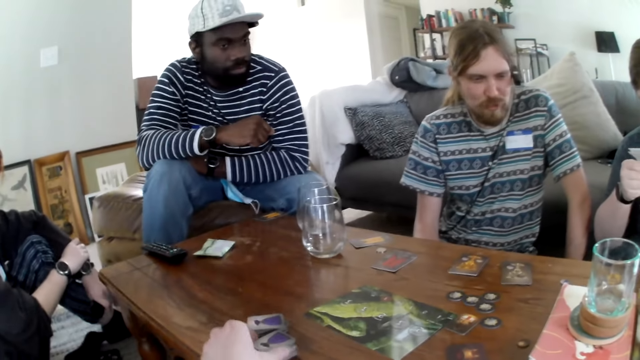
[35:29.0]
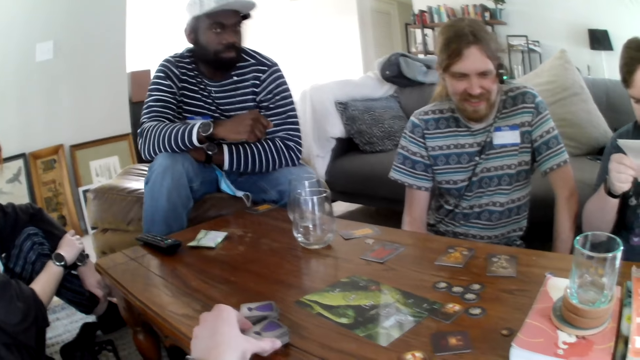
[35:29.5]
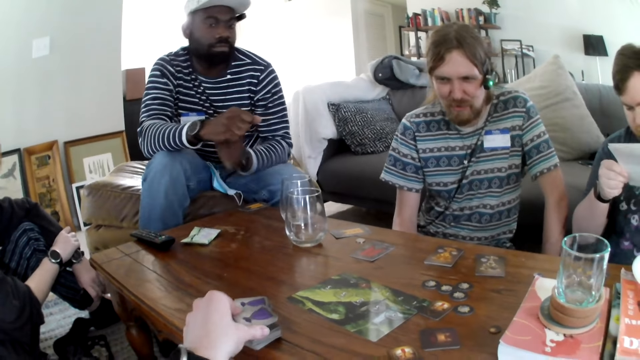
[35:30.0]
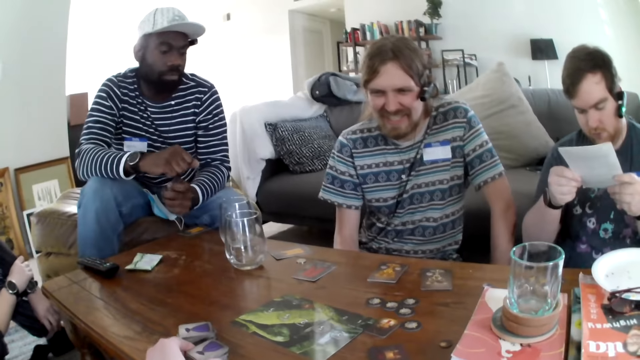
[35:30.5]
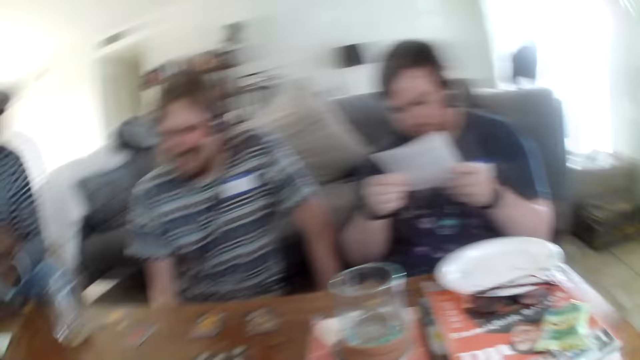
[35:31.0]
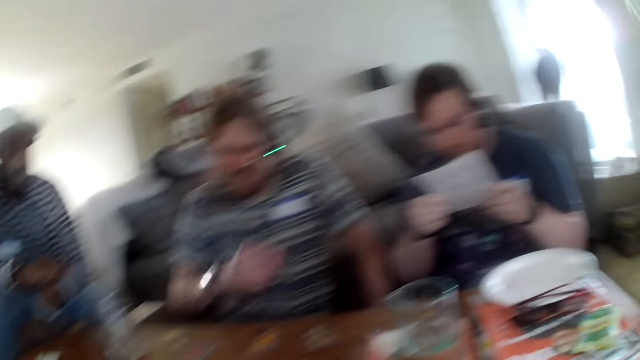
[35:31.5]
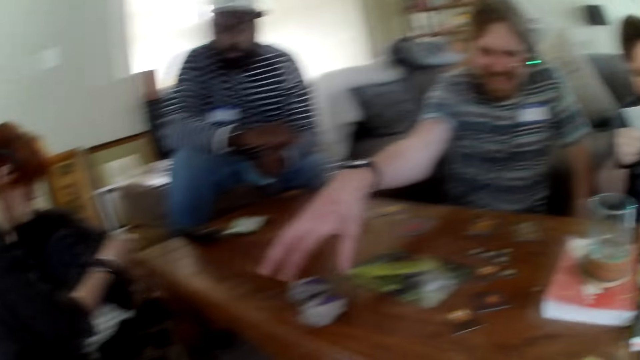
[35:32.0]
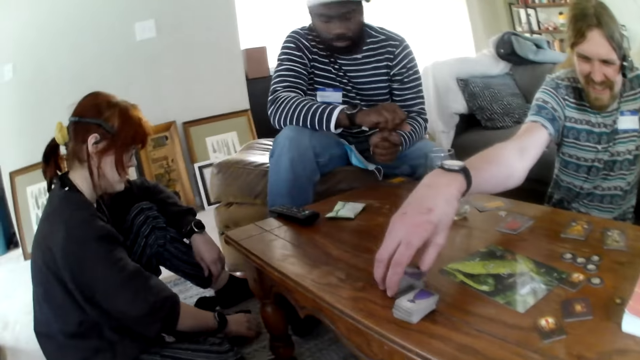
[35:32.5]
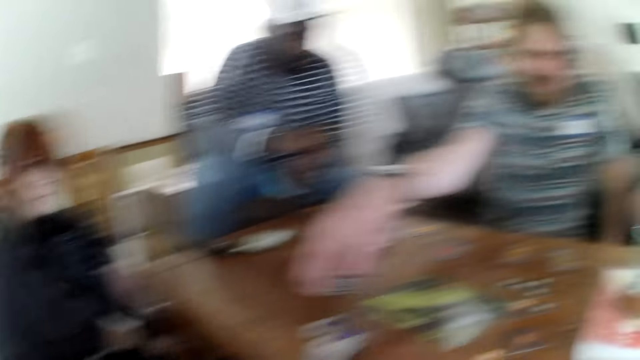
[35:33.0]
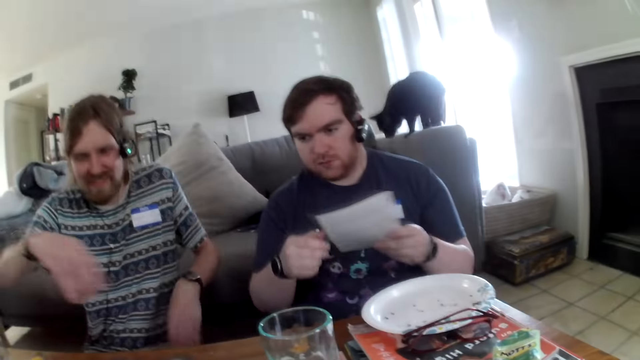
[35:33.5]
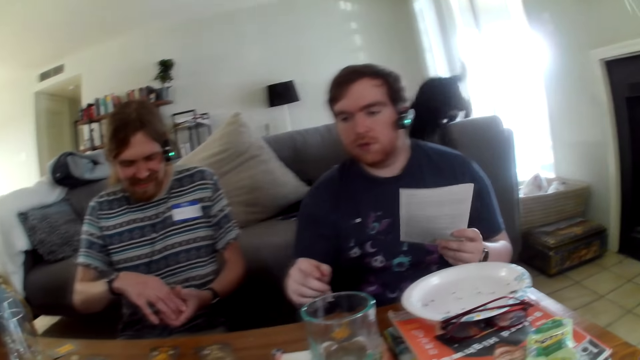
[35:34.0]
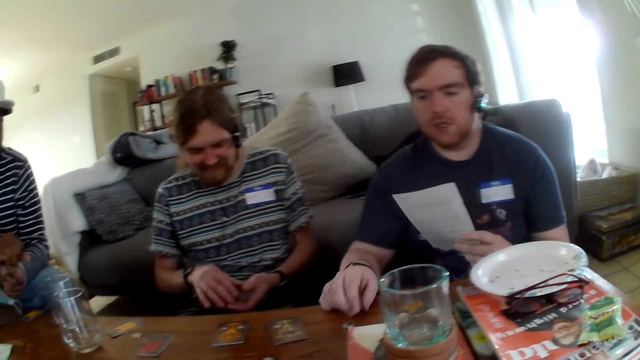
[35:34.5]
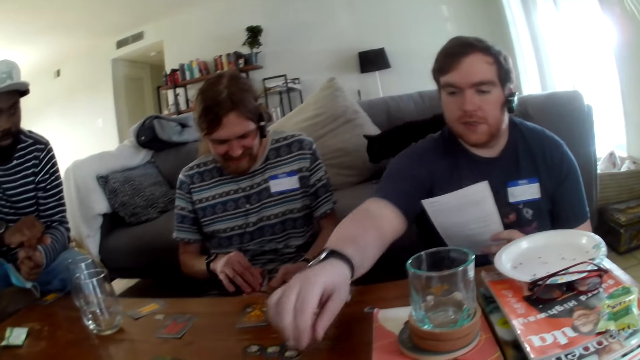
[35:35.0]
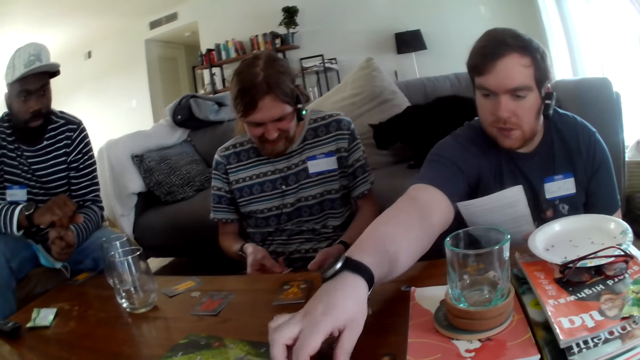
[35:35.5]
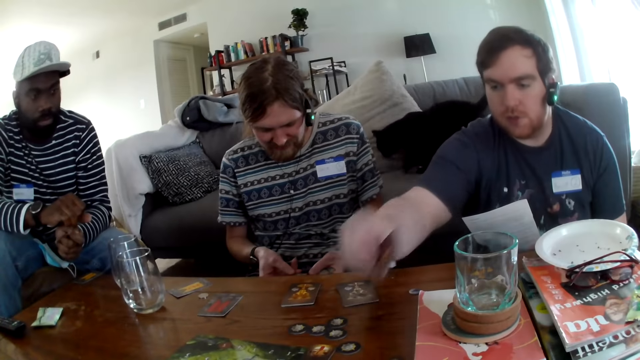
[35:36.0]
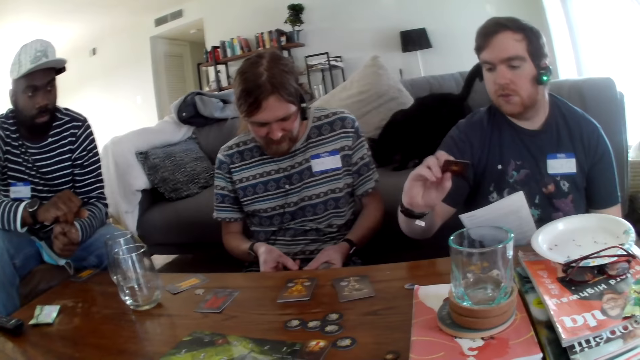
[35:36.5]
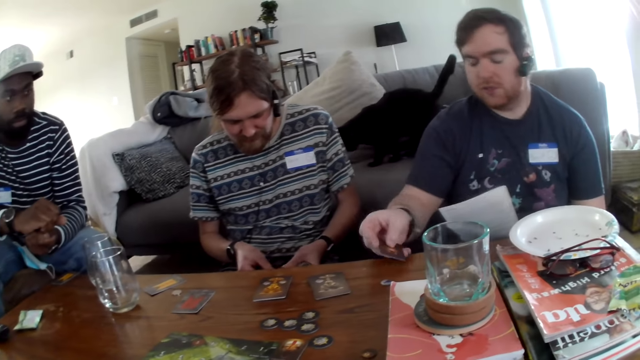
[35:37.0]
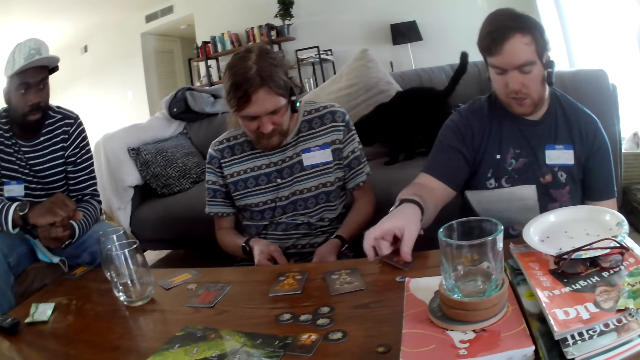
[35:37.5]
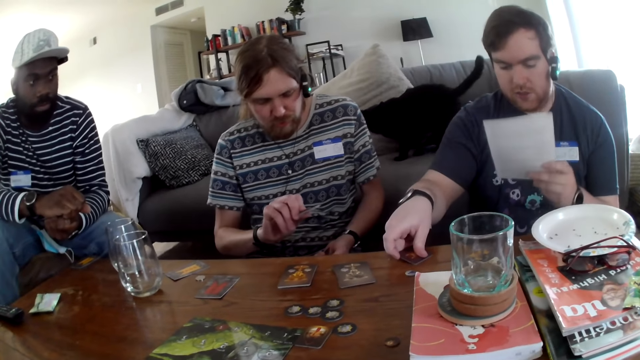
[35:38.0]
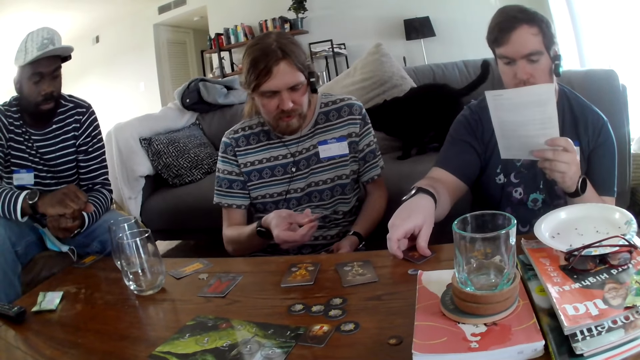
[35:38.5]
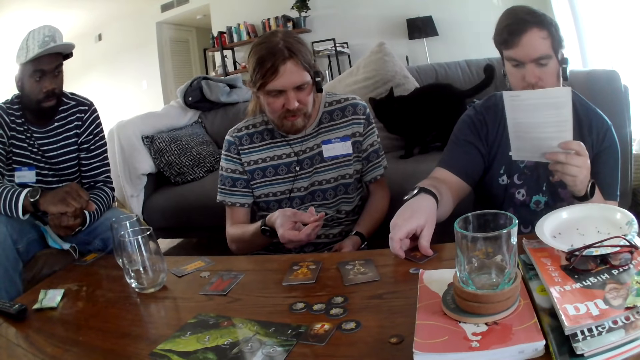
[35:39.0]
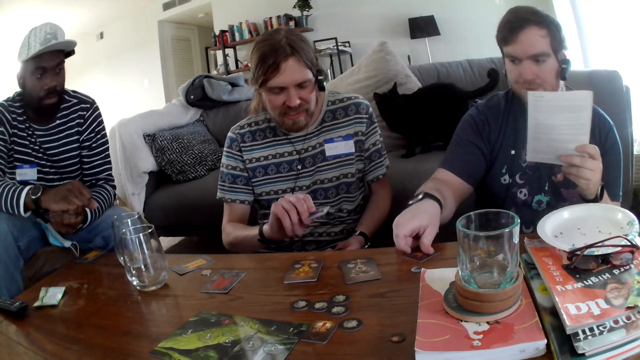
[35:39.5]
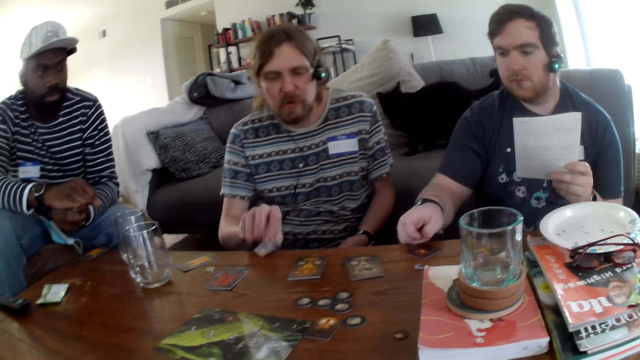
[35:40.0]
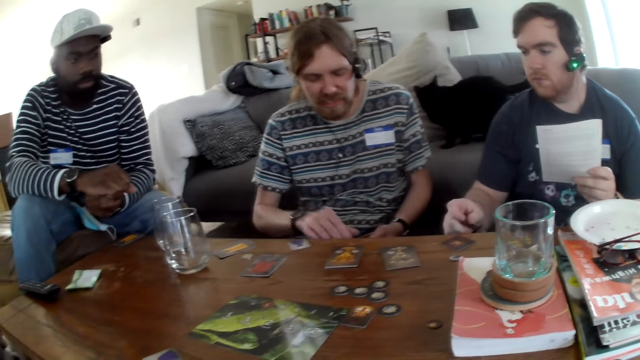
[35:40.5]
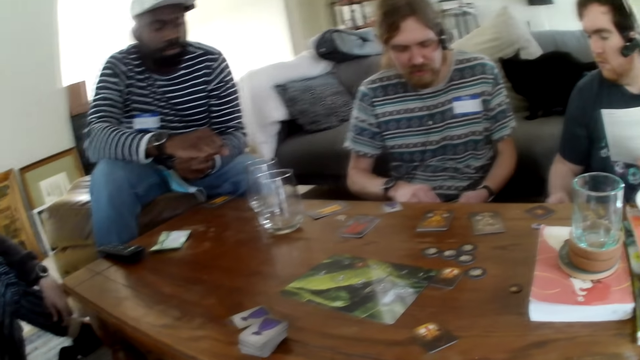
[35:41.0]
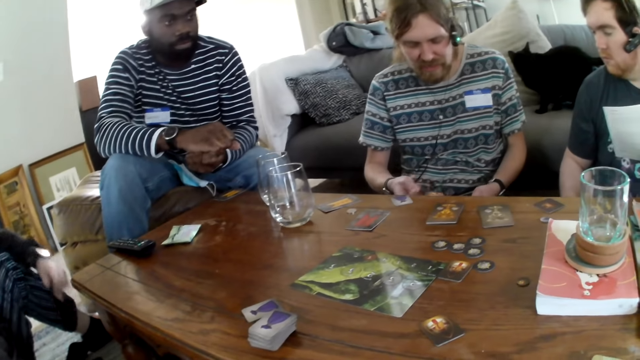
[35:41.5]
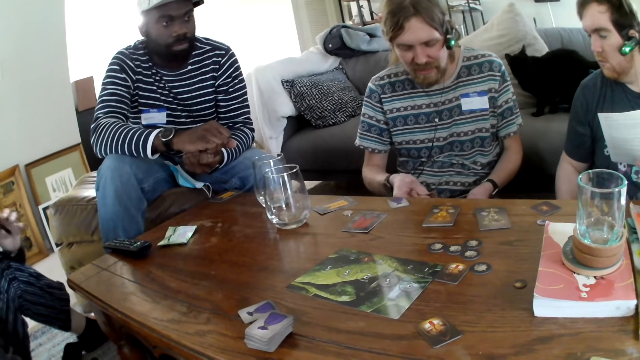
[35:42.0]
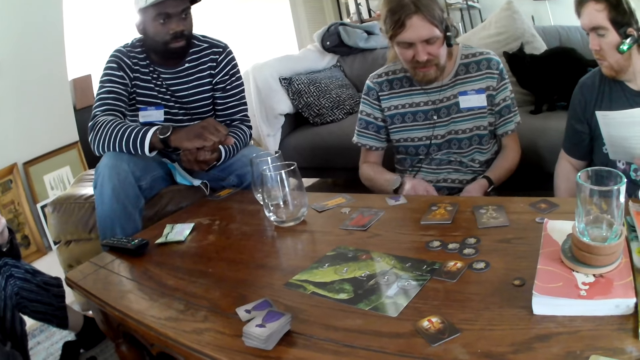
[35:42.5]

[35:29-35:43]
A man talks. The camera wearer talks. The man picks a card from the table. Another man talks. The other man picks the card from the table. The camera wearer talks. The other man puts cards on the table. The other man looks at the book and picks the book. The first man picks cards, talks, and places a card on the table.

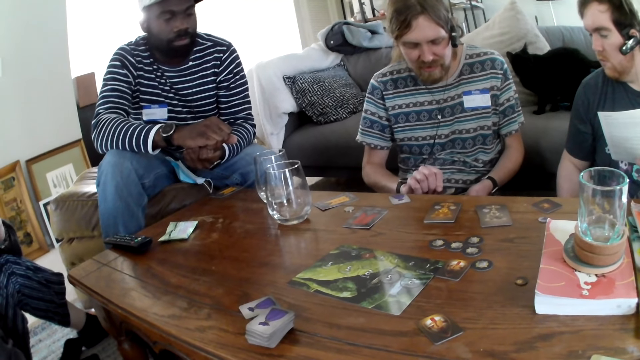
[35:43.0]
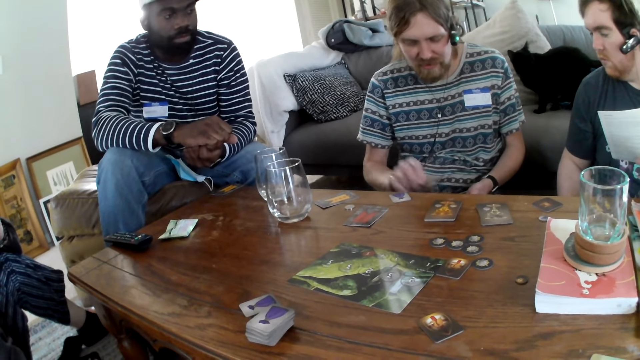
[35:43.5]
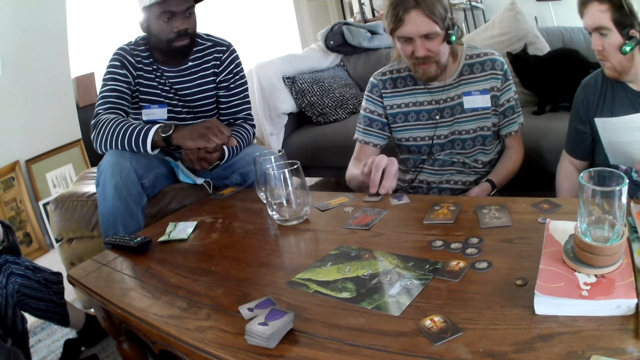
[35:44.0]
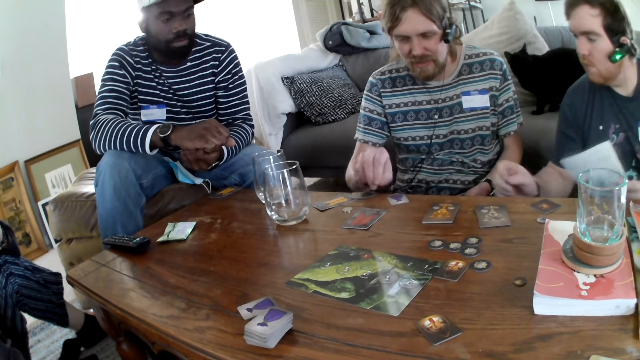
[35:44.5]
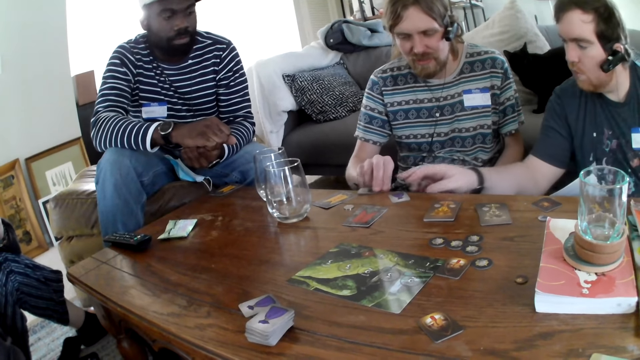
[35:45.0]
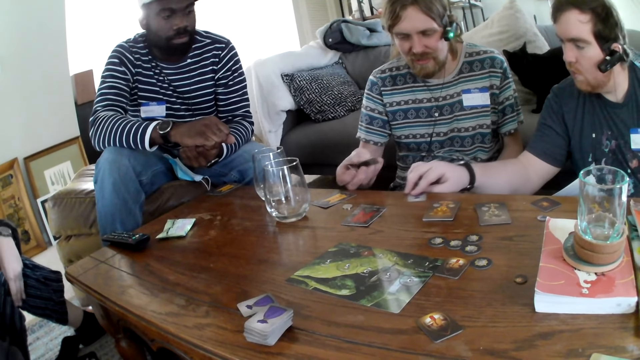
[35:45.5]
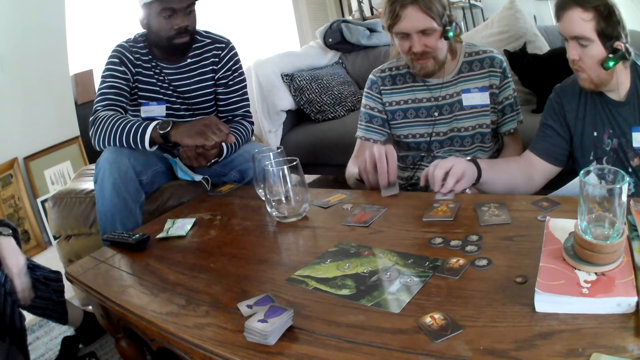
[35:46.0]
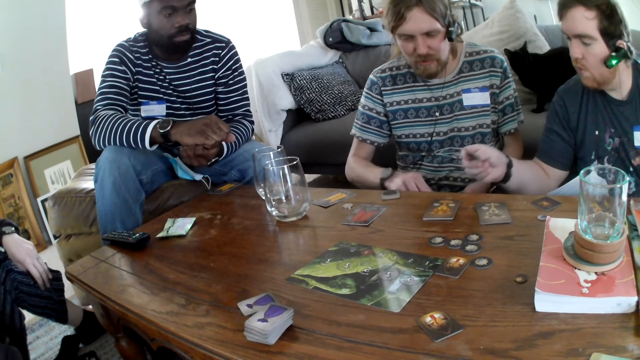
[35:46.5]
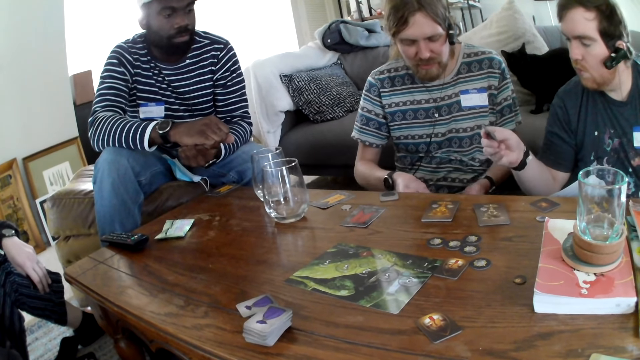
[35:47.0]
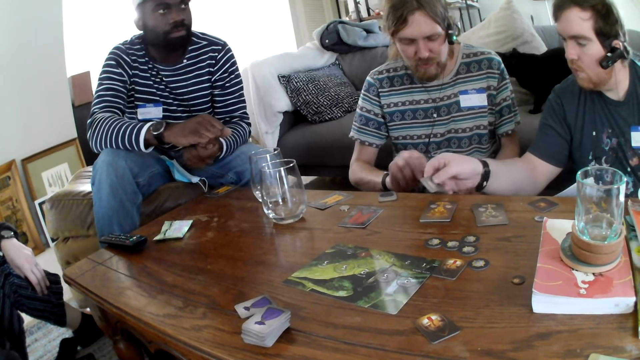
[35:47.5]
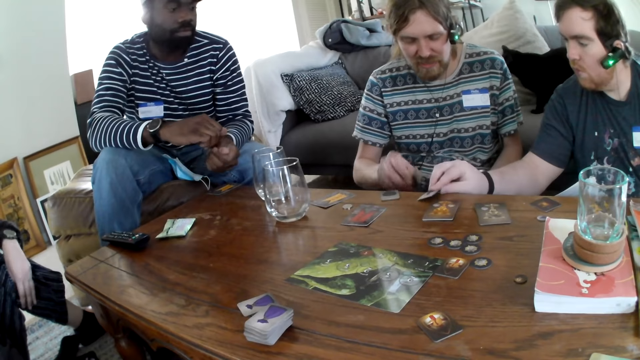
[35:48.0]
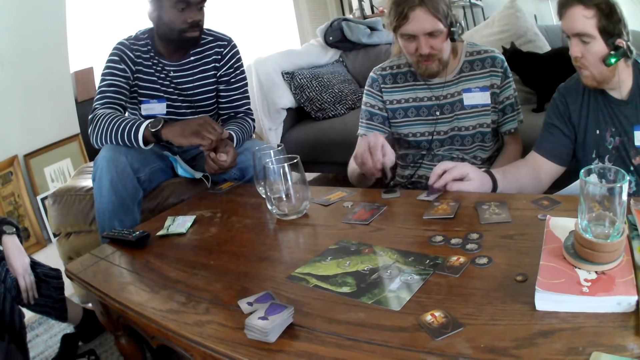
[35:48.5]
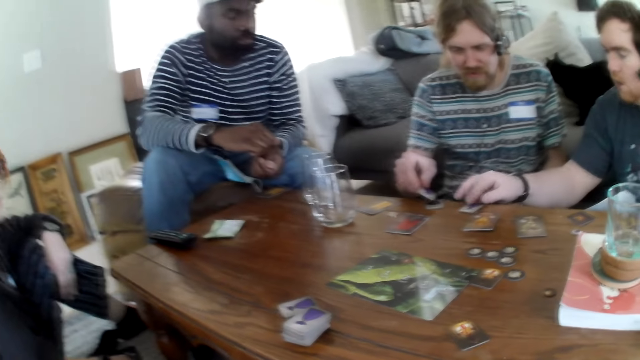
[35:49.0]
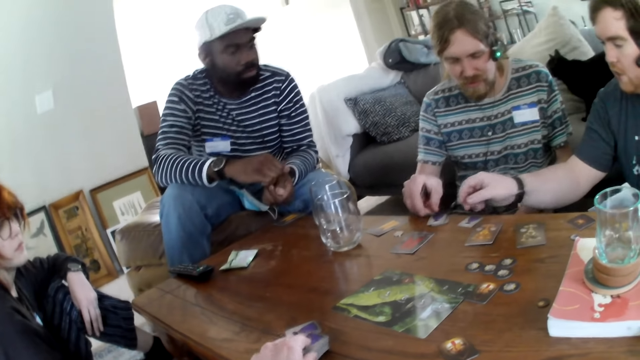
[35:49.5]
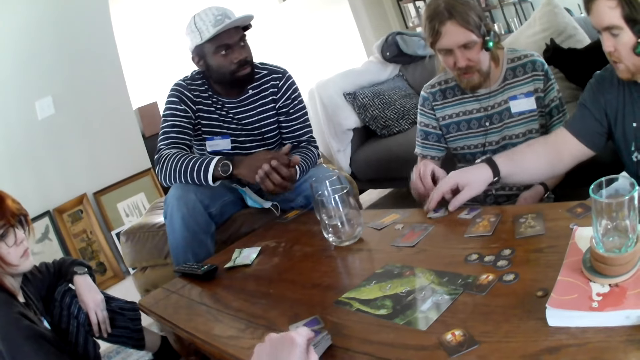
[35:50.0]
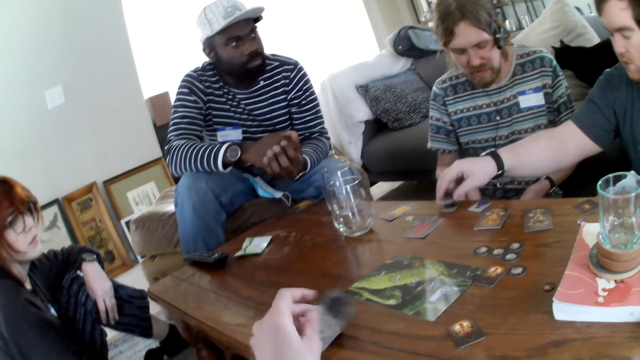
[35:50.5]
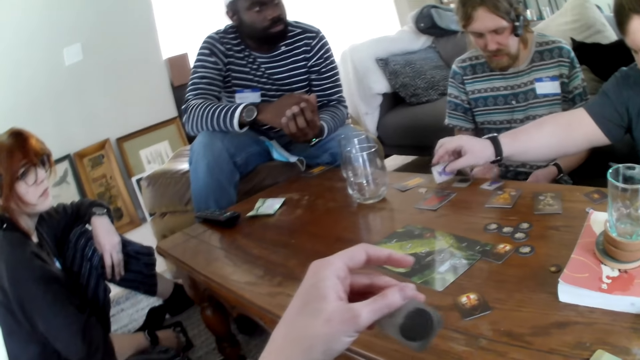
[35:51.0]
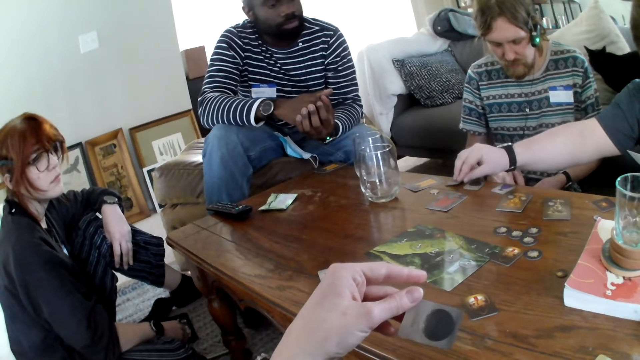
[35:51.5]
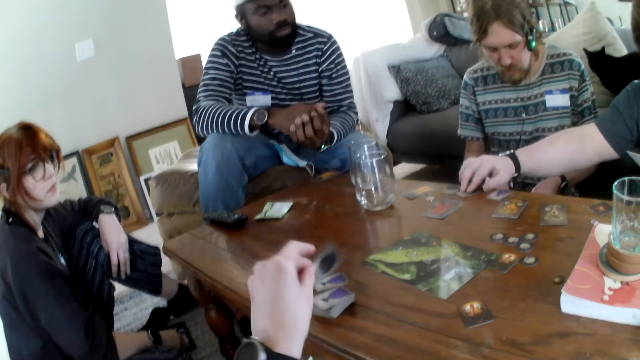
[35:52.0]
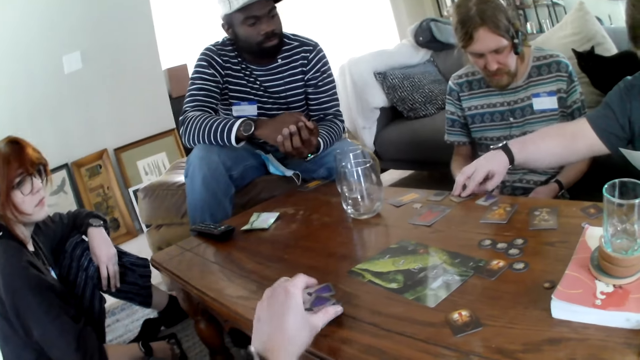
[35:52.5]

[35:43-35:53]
A man looks at the cards and places a card on the table. Another man picks the card from the table and places a card on the table. The first man talks and places a card on the table. The other man picks the card from the table and places a card on the table.
